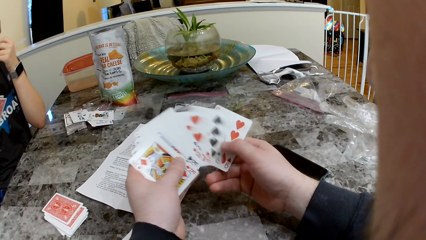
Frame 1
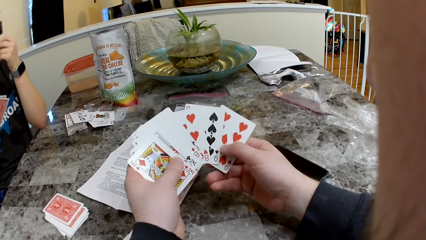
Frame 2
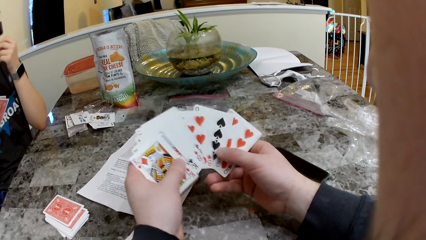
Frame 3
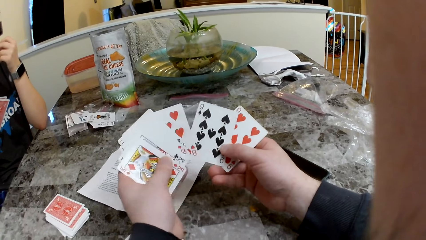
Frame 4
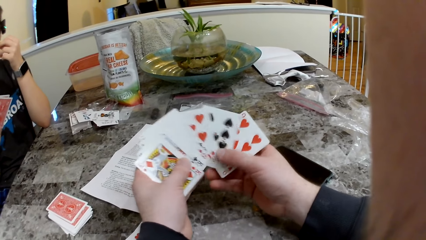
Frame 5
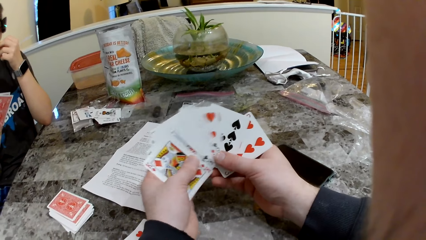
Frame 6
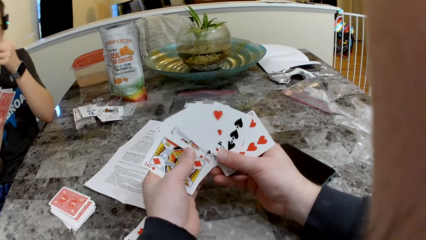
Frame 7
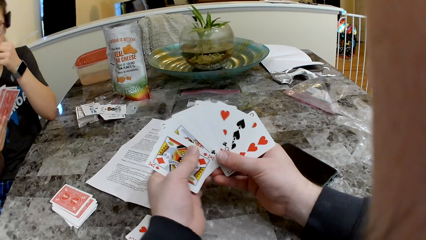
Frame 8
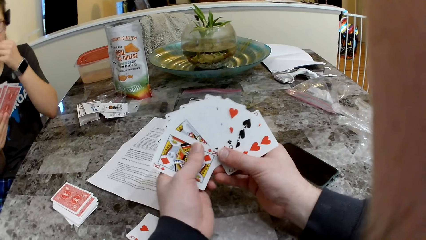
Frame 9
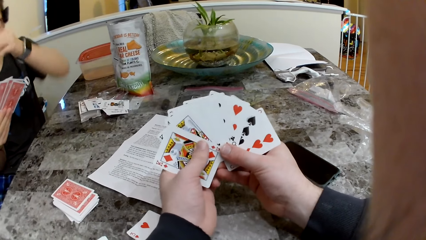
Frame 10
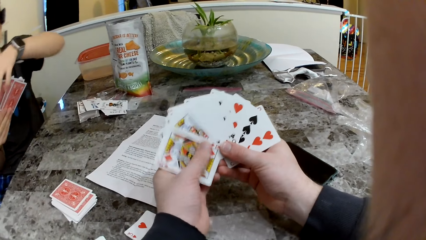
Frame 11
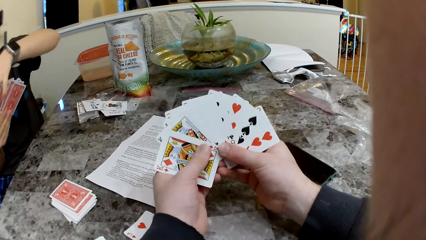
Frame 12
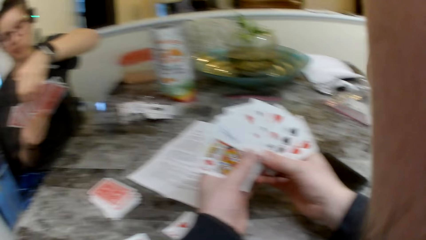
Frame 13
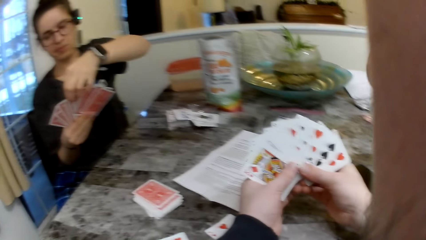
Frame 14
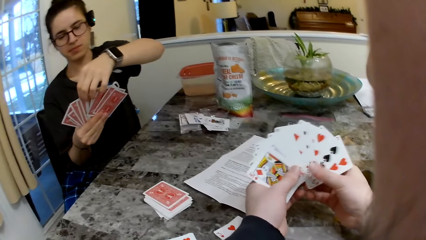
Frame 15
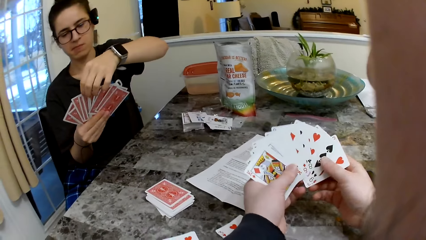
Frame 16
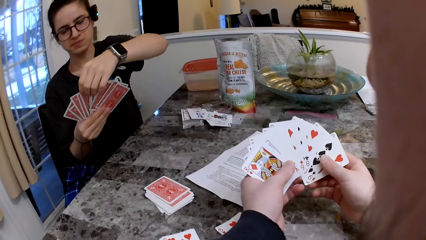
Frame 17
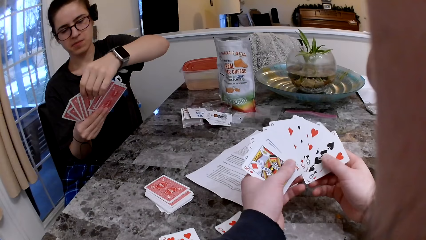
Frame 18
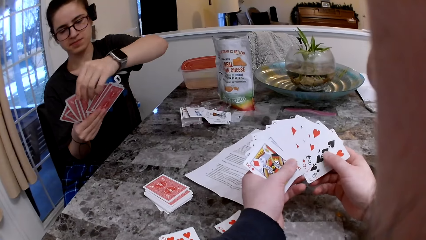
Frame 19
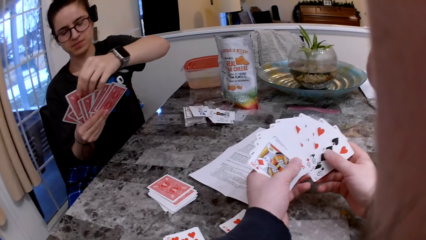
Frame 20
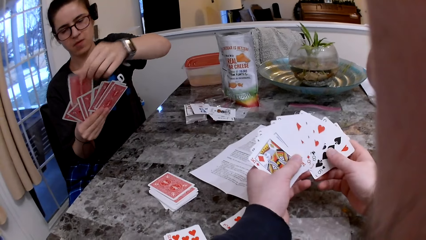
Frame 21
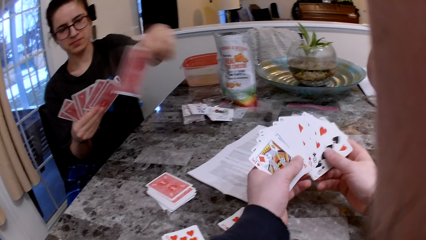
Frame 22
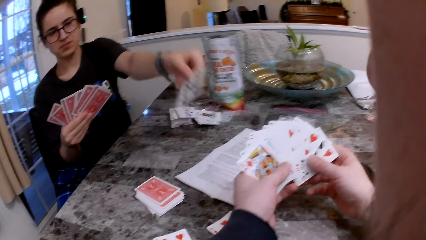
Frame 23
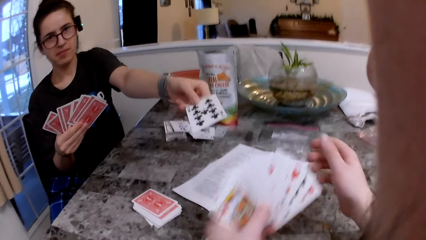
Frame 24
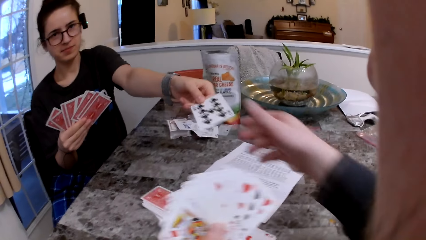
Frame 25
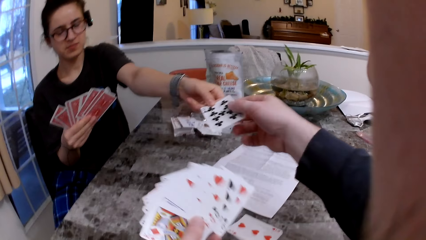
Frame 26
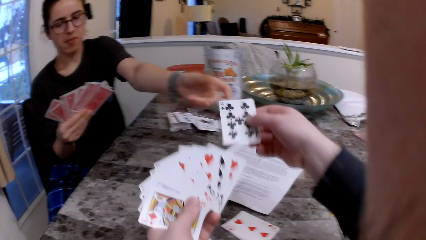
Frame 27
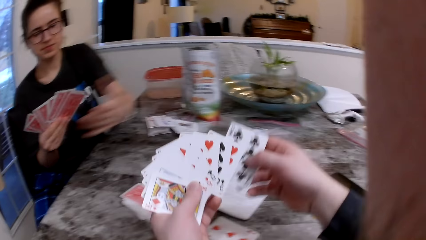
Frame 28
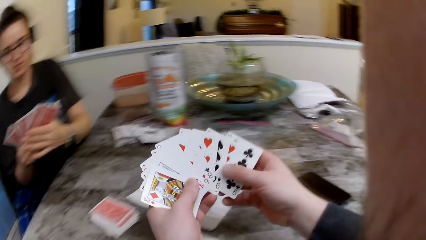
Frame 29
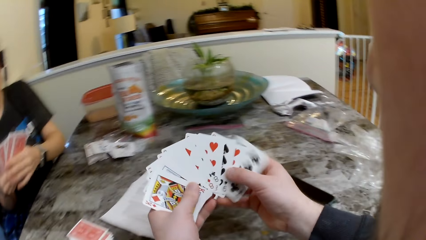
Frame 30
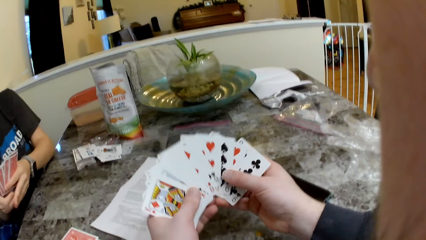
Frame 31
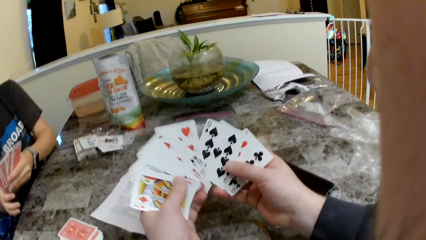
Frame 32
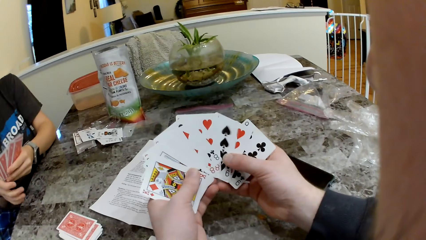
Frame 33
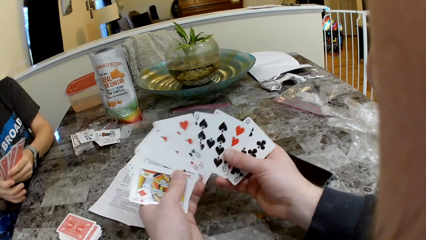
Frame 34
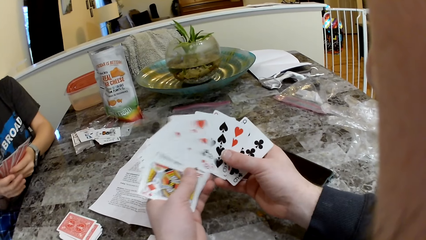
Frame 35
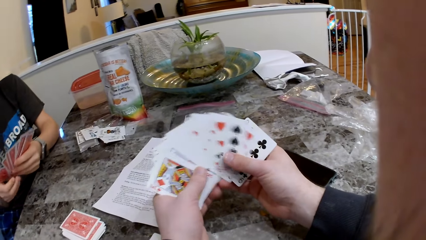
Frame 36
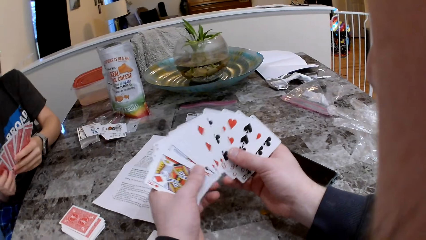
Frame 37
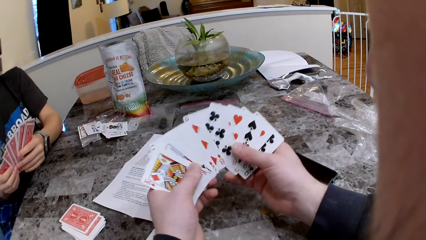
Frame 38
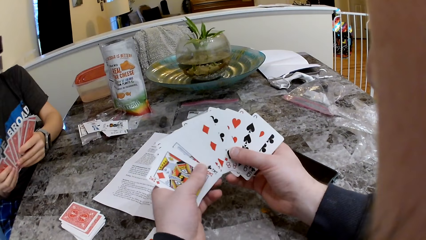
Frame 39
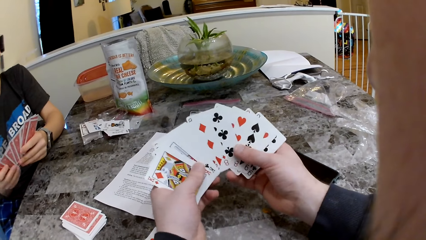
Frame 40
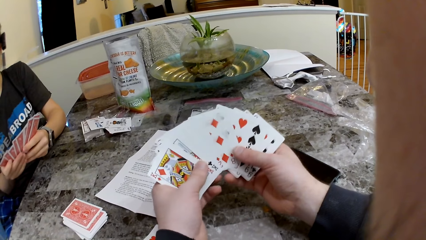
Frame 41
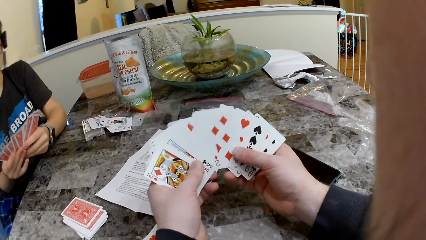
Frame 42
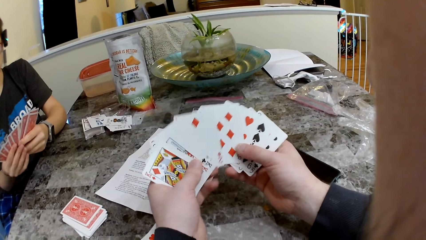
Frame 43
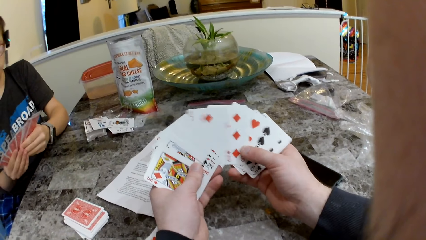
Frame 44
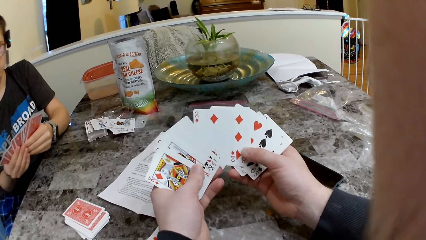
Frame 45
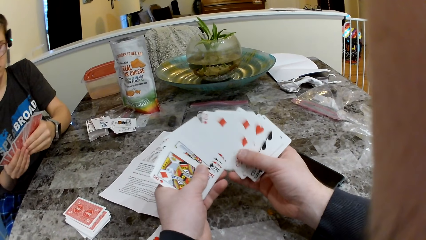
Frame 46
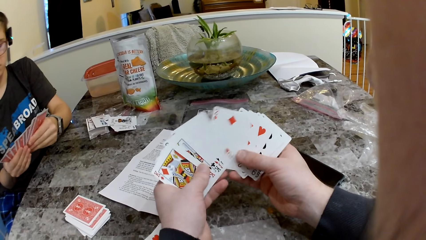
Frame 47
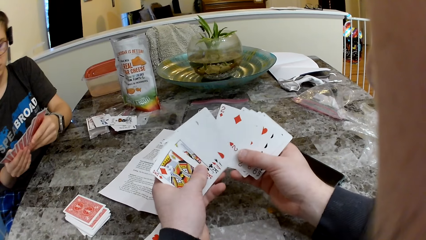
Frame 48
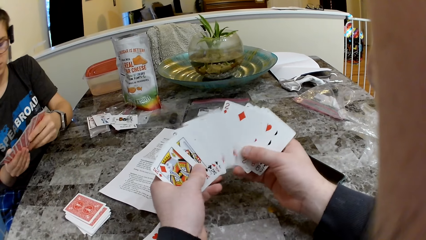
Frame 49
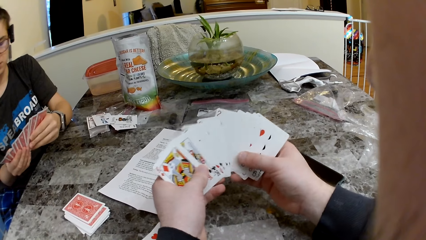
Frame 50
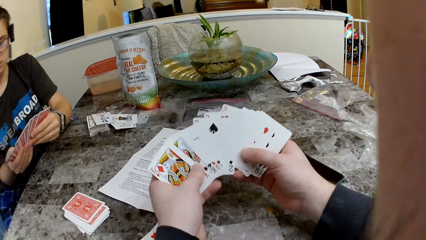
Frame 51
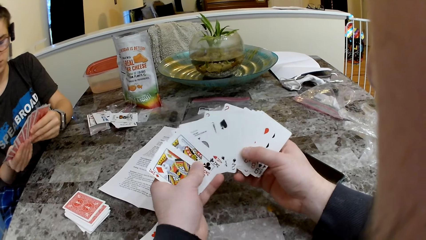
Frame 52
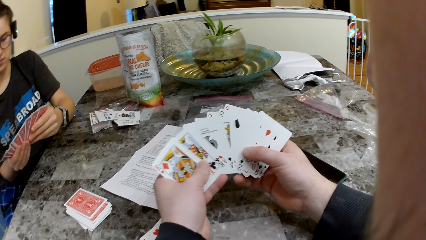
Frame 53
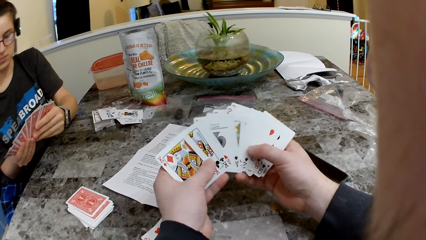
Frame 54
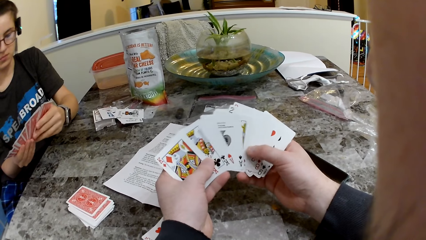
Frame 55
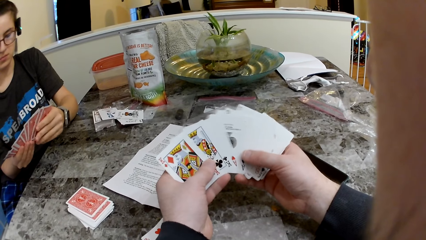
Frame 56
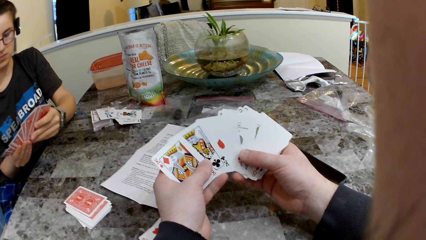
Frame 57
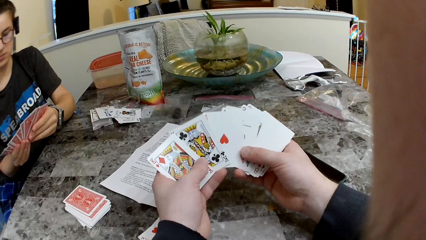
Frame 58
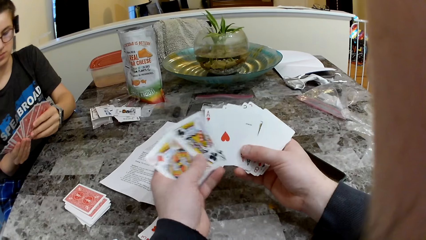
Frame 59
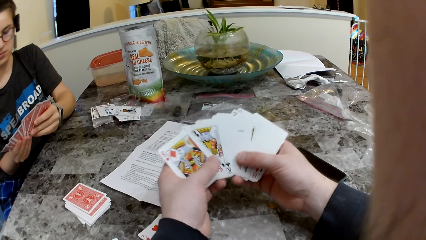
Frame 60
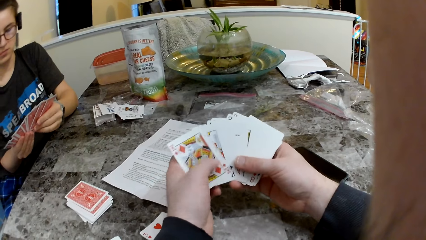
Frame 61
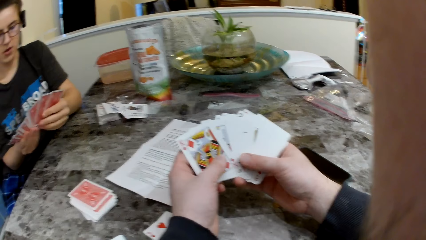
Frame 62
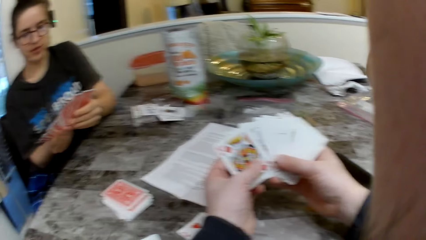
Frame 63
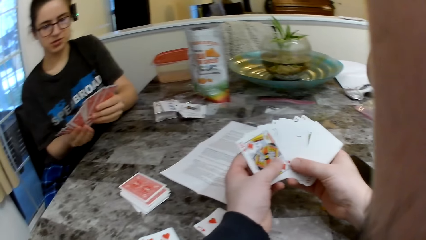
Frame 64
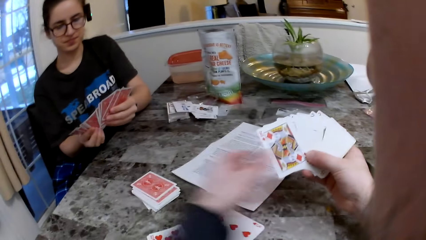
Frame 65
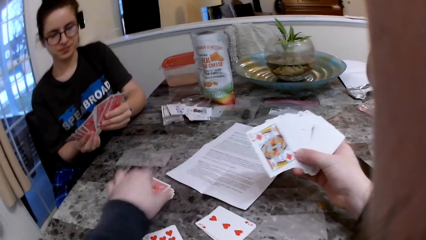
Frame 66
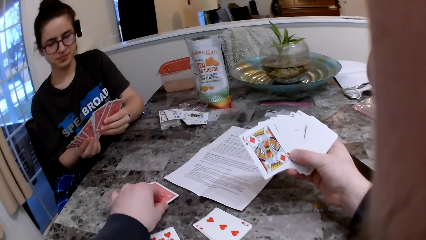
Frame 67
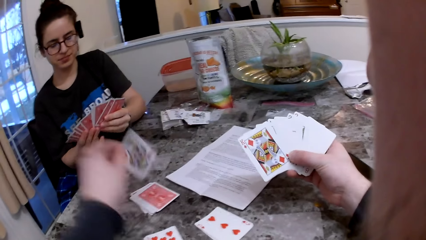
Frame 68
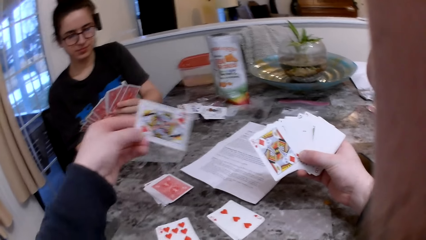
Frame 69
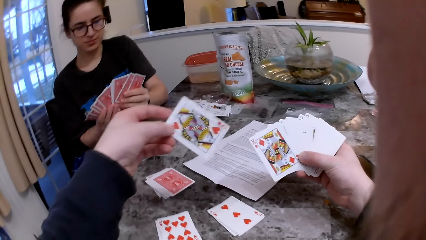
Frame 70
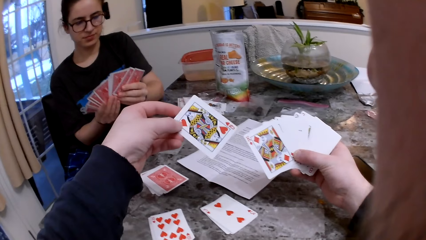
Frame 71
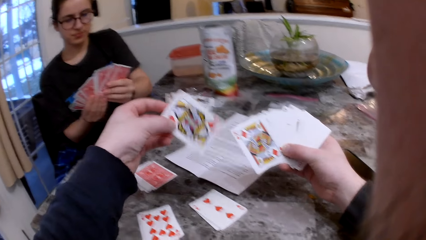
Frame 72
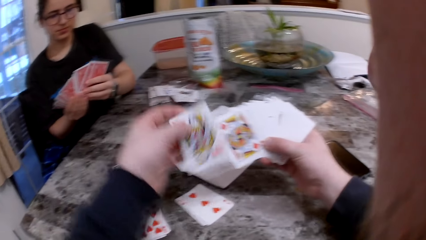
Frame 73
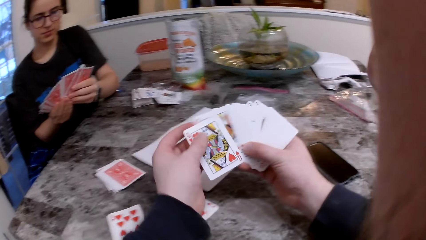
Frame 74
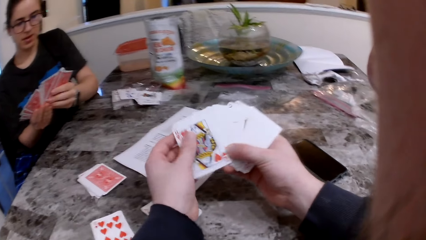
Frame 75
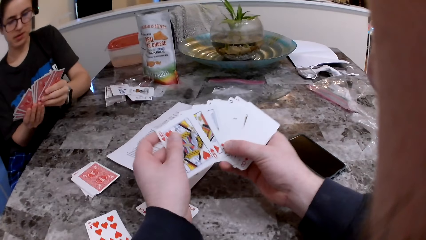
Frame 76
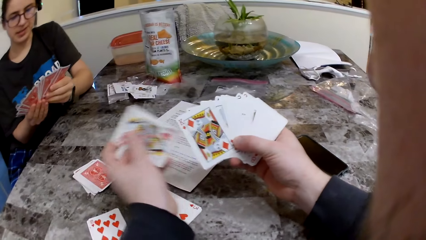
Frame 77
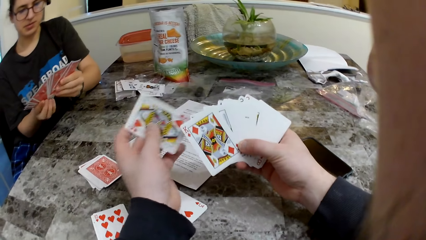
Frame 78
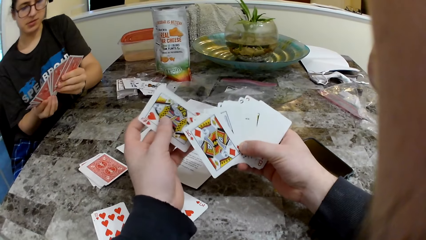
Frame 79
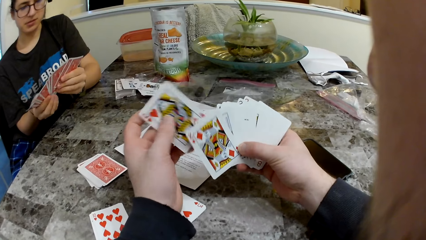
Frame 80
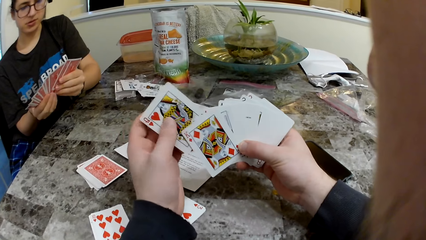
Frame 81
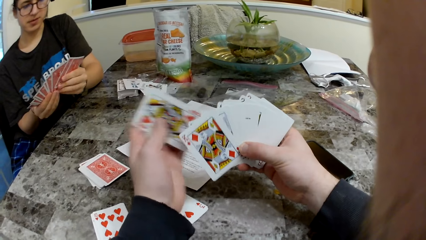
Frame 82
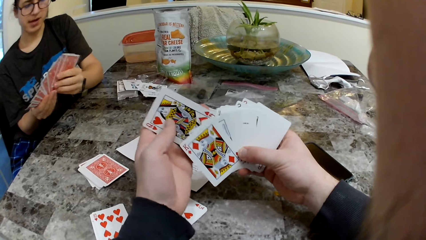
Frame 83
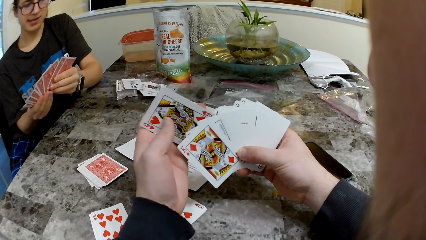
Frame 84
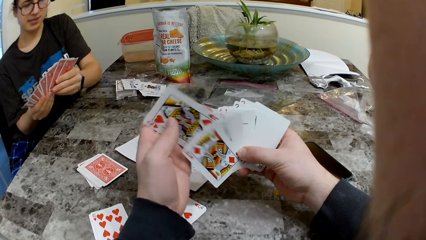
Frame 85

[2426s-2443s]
The woman passes a card to the camera wearer with her left hand. The camera wearer holds the cards with the other cards. He checks the cards. The woman checks the cards. The camera wearer picks up a card from the deck of cards on the table with his right hand.
